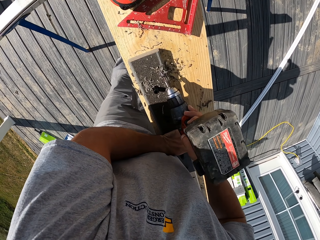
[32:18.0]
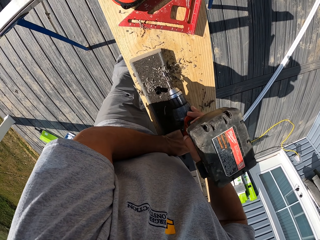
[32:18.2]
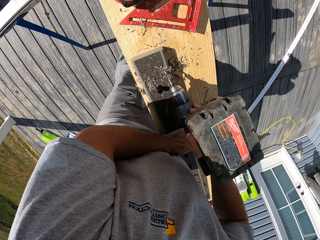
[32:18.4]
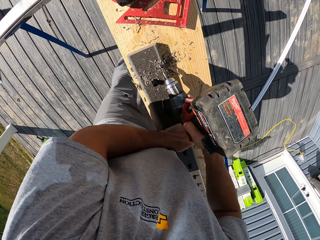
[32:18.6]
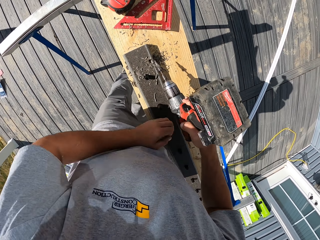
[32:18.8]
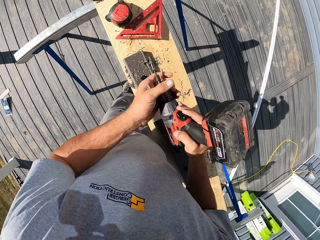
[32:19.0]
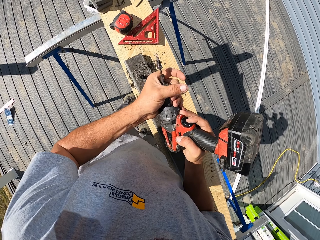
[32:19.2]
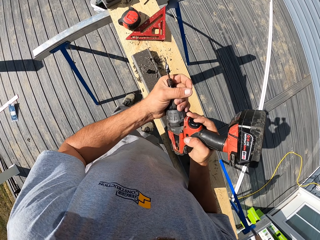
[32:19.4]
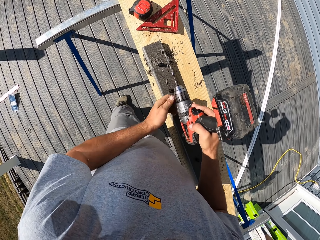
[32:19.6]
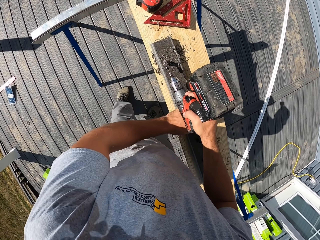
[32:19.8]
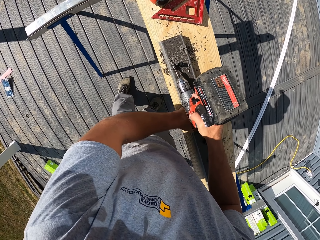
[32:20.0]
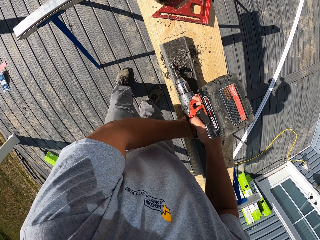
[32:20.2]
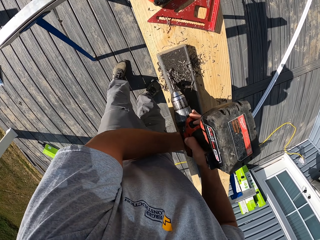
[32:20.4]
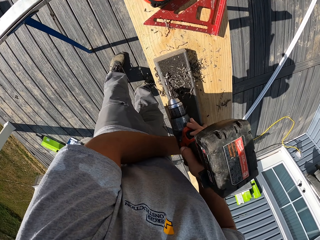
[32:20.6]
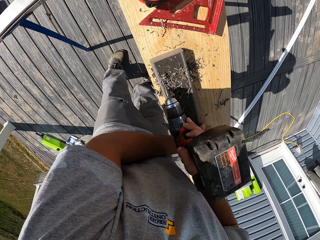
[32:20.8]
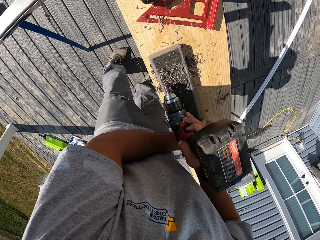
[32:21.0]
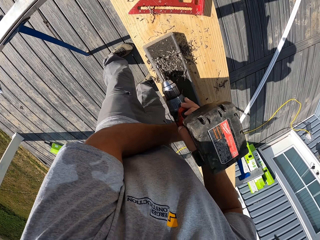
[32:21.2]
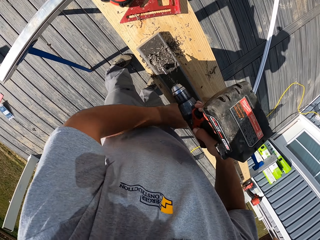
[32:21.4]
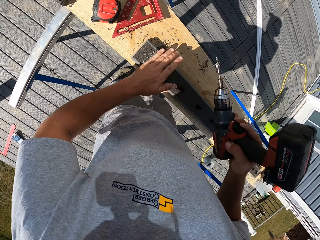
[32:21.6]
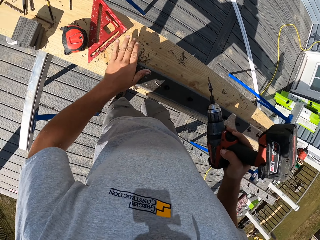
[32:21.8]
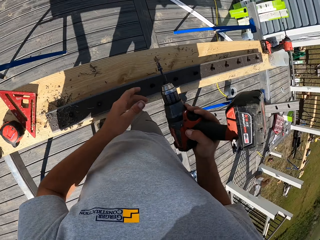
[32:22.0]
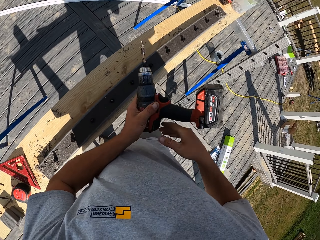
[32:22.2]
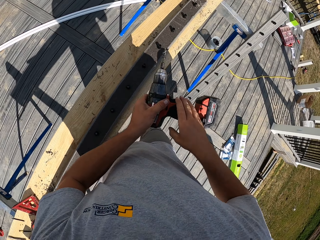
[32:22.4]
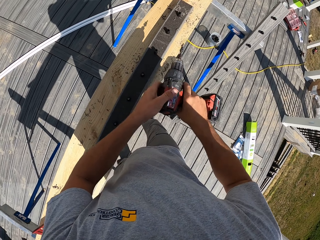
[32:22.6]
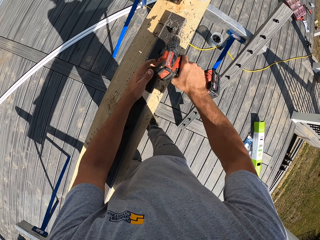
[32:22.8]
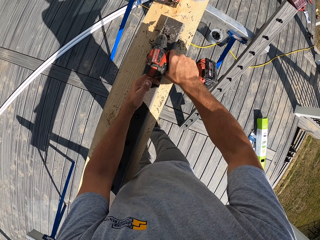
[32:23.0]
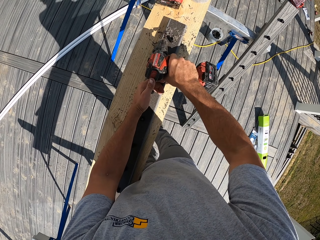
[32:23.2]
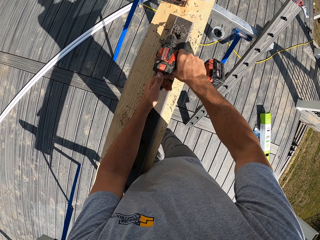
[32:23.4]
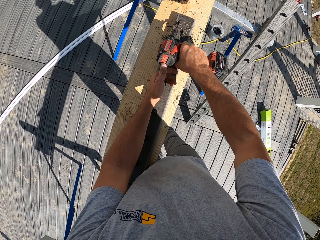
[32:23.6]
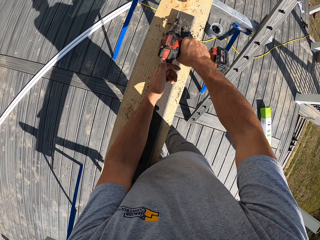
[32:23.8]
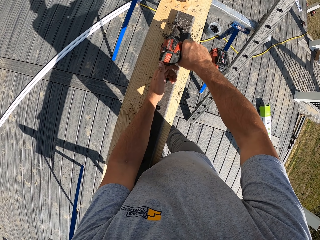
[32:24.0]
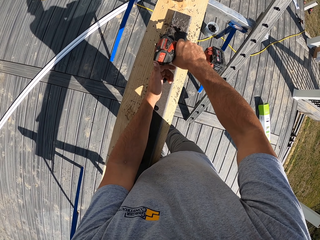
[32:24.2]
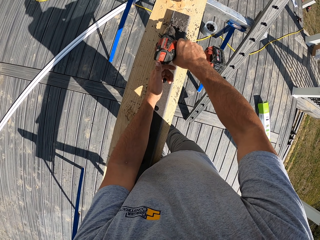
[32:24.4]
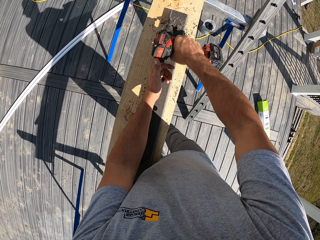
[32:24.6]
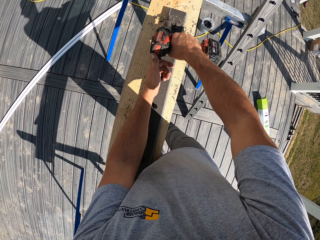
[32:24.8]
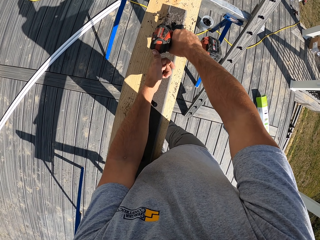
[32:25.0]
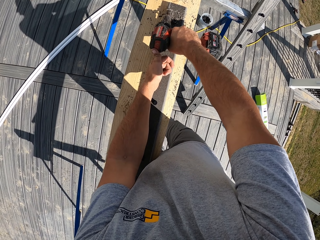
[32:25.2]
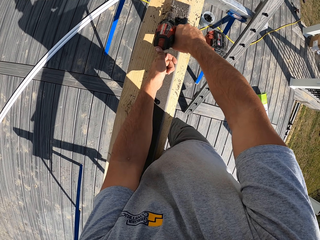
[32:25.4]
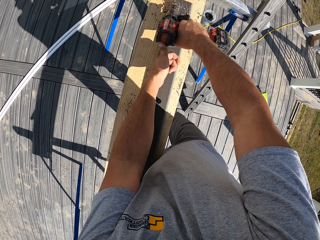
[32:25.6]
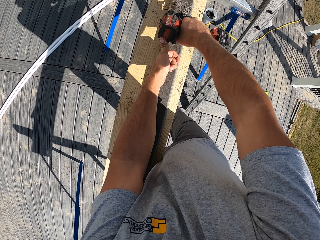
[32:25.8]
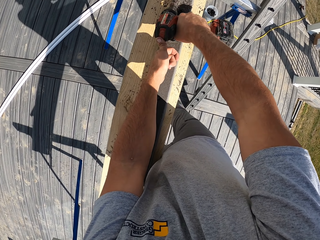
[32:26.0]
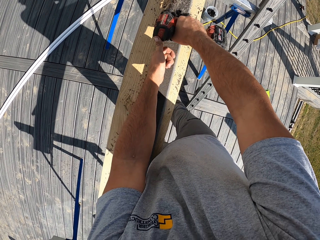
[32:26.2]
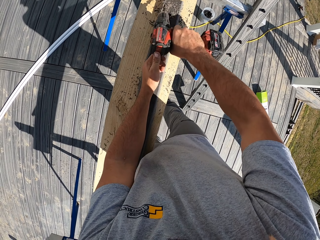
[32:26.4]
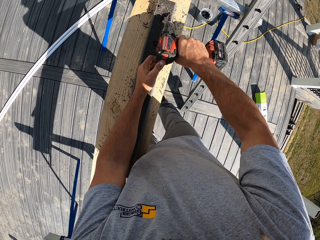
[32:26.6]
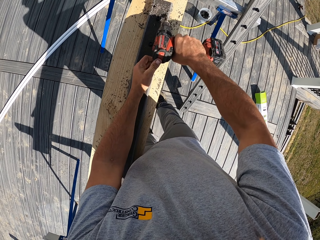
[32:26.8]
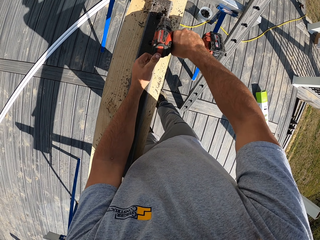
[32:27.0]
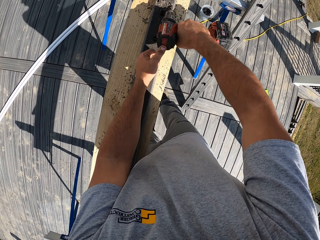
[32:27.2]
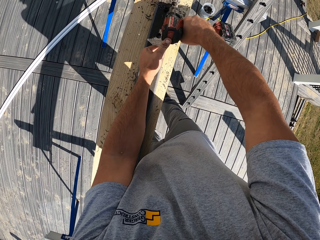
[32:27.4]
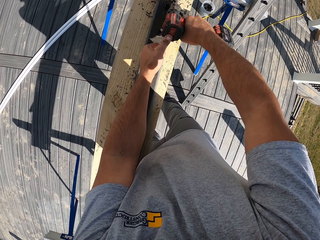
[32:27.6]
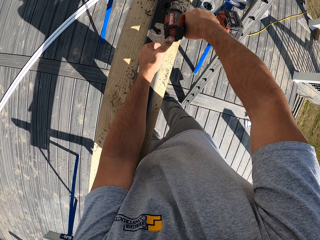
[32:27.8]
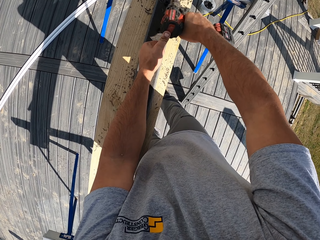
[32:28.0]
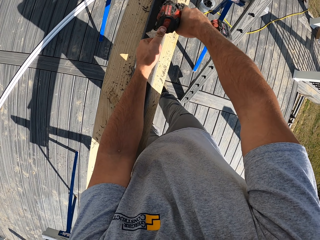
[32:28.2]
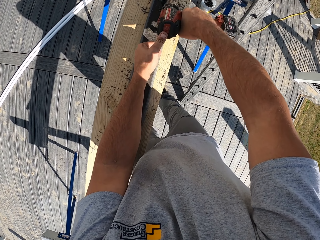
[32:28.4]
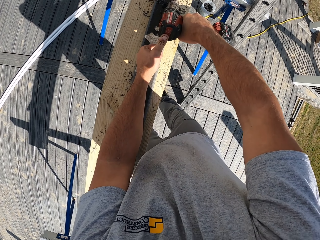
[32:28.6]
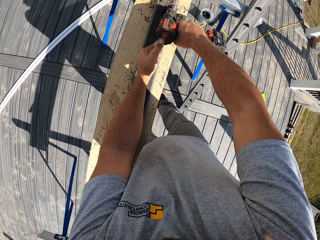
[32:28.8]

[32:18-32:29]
The camera wearer tightens the drill bit. He drills a hole on the wood with the drill machine. He wipes the wood with his left hand. He drills a hole on the wood with the drill machine.

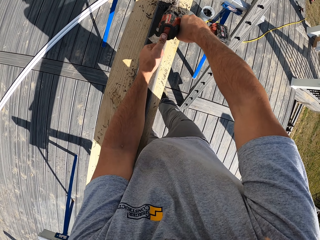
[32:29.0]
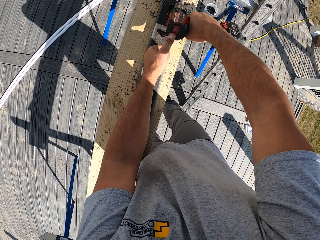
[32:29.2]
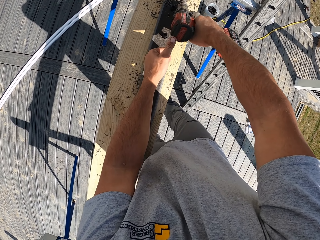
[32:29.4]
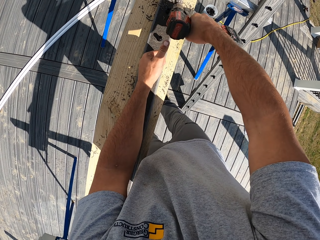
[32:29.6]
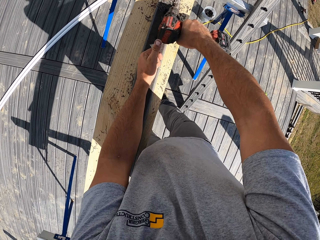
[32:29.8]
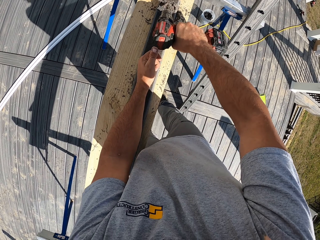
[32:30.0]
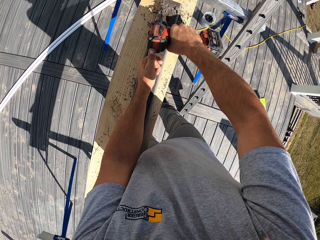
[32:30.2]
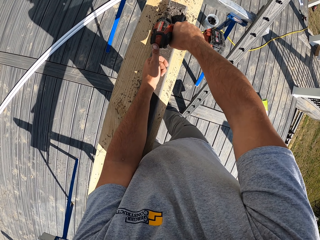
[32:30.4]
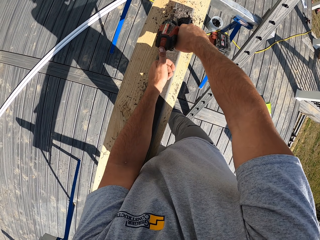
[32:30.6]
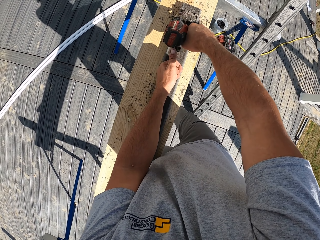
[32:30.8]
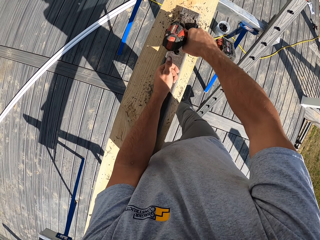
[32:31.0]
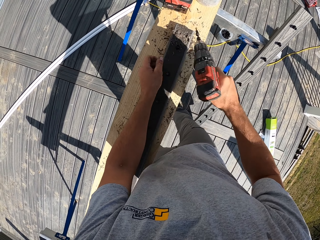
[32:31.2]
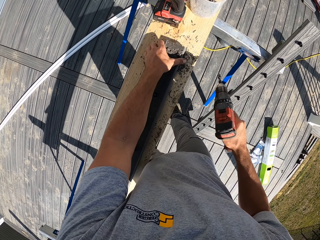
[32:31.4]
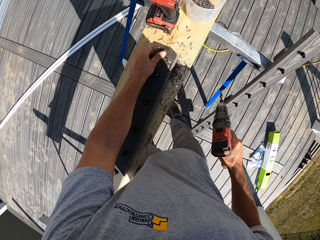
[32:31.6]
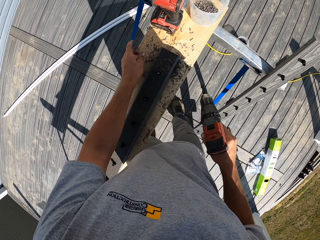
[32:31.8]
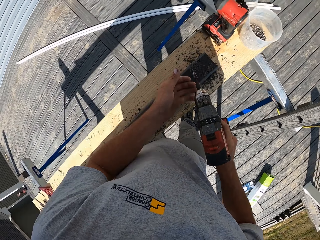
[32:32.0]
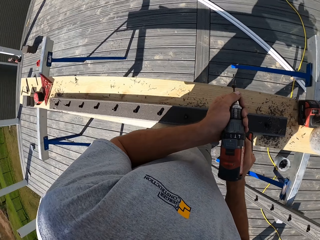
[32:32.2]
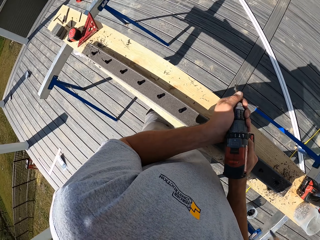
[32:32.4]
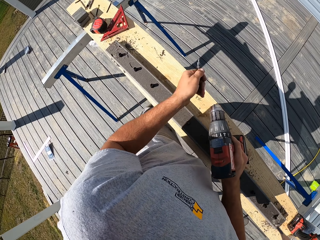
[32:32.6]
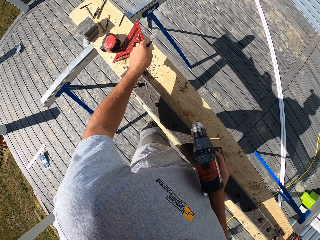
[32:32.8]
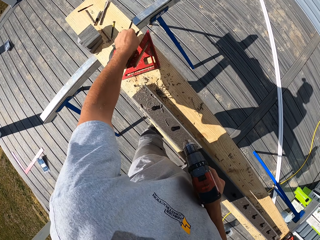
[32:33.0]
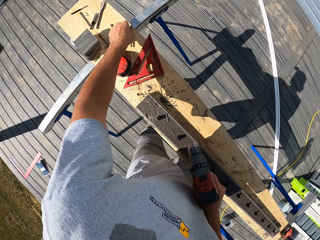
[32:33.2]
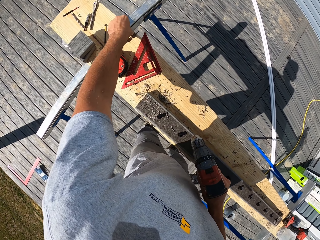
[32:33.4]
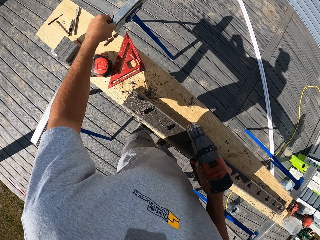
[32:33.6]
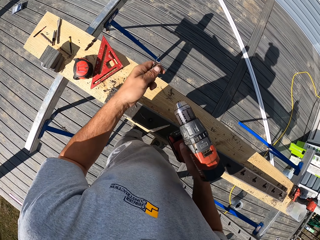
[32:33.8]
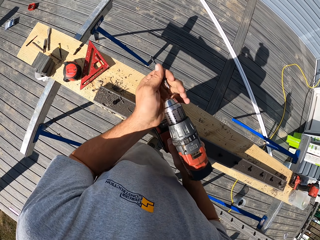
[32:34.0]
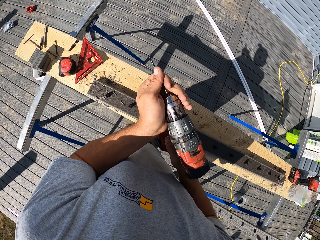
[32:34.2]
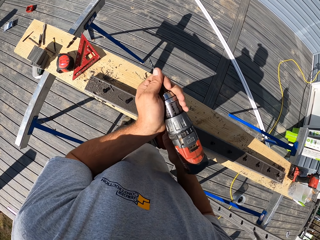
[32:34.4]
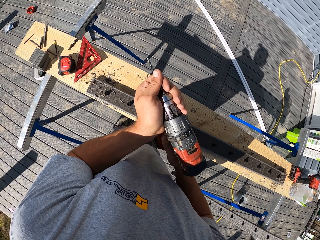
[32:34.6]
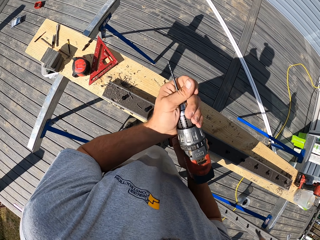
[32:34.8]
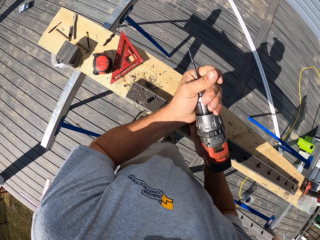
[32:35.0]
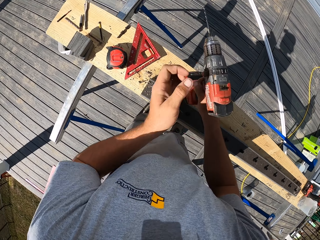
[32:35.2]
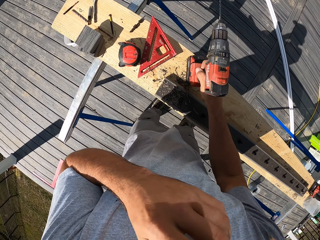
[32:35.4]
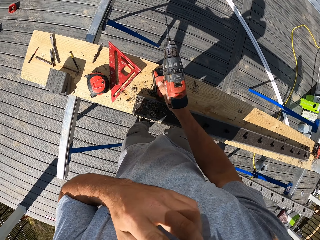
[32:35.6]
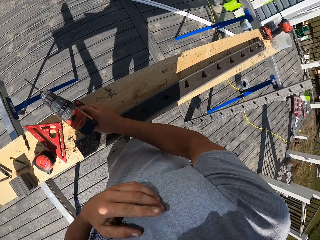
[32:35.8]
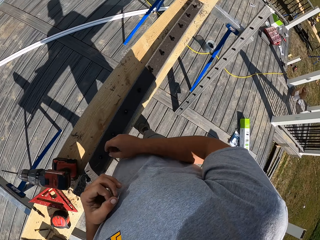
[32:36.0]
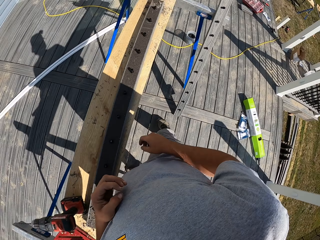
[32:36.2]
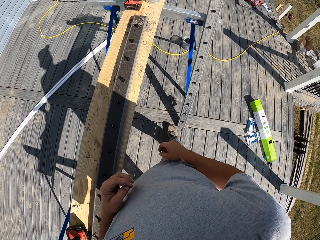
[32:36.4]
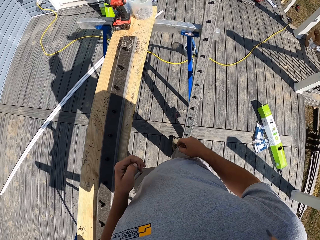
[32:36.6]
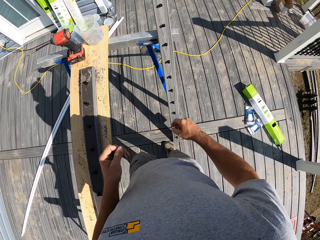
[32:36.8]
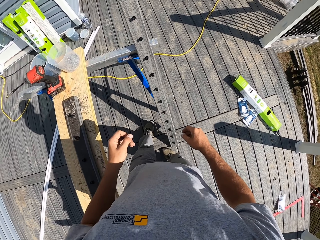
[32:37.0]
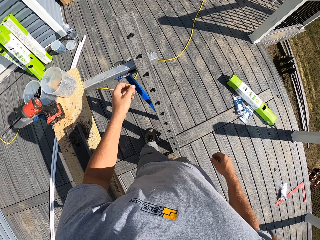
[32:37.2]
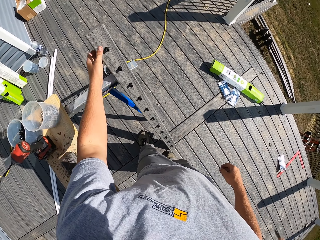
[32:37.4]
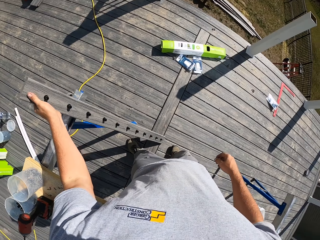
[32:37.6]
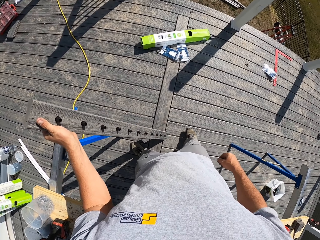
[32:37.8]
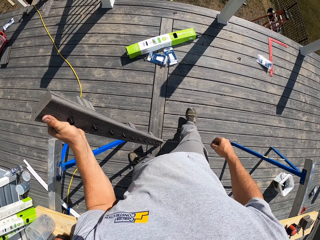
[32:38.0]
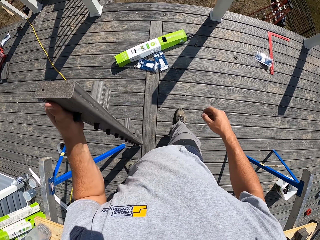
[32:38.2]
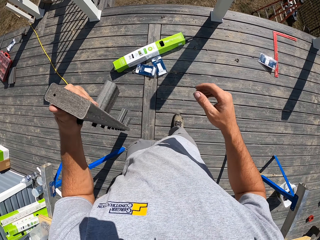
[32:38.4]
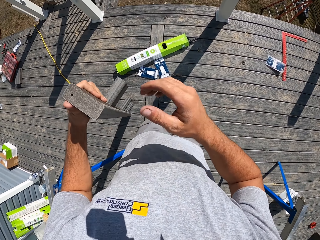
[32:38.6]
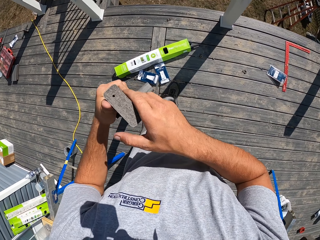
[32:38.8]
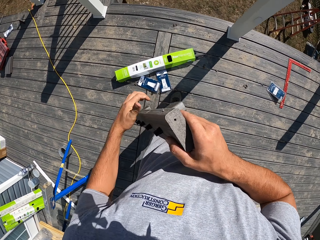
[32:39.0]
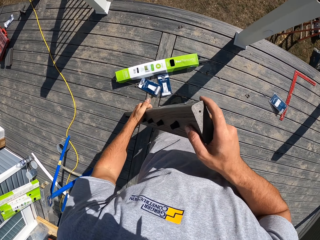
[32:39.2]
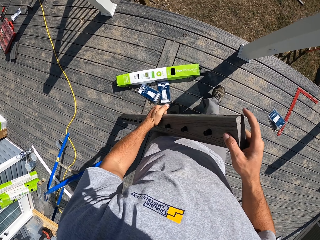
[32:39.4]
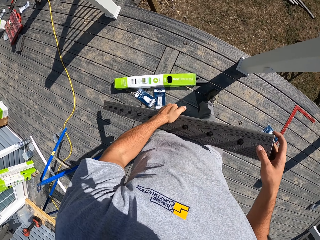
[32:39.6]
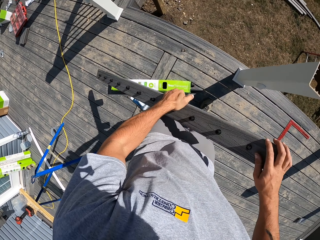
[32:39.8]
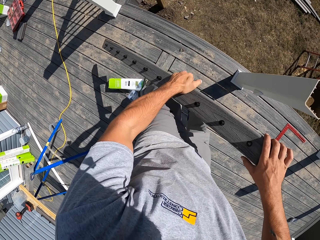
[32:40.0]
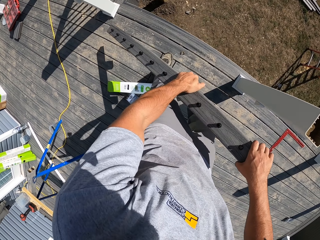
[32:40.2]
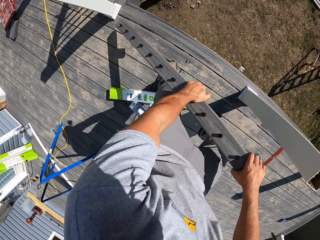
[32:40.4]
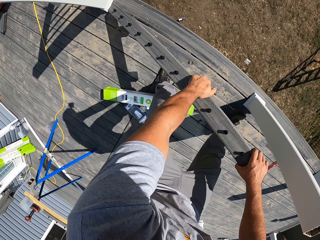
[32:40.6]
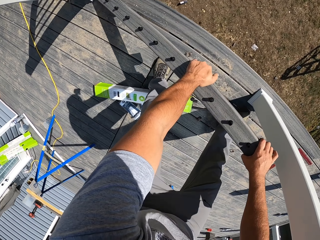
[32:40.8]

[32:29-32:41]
The camera wearer wipes the wood with his left hand, wiping off drilled pieces. He removes the drill bit, places the drill bit on the wood, picks up the drill bit on the table, and fixes the drill bit on the drill machine. He touches his face. He places the drill machine on the wood and walks around the stand. He picks up the wood or metal and walks around the wood.
